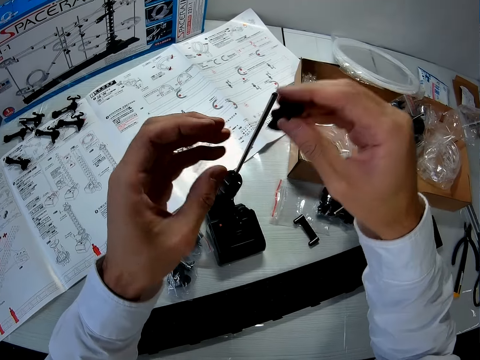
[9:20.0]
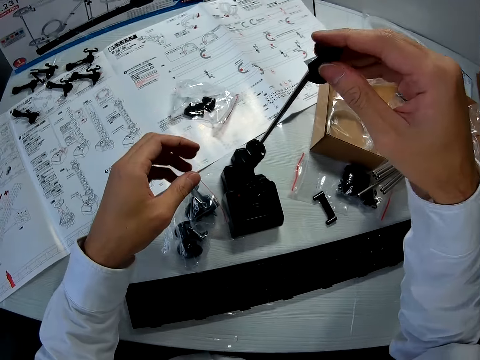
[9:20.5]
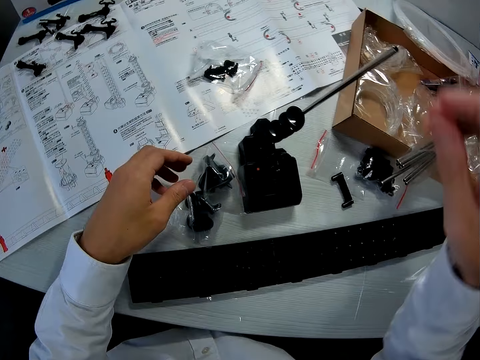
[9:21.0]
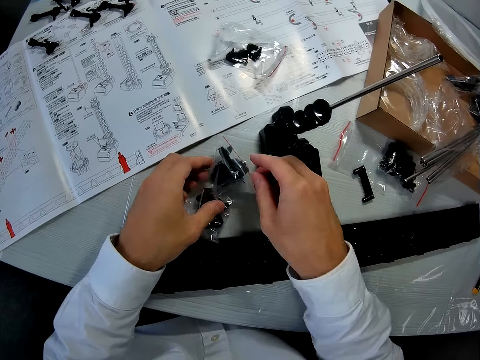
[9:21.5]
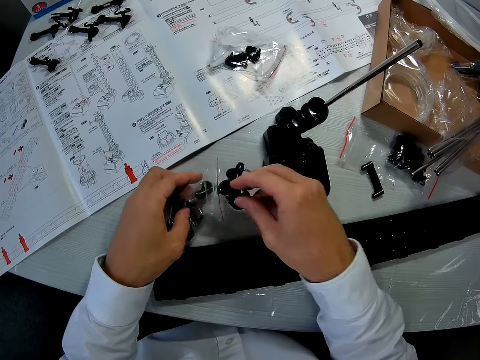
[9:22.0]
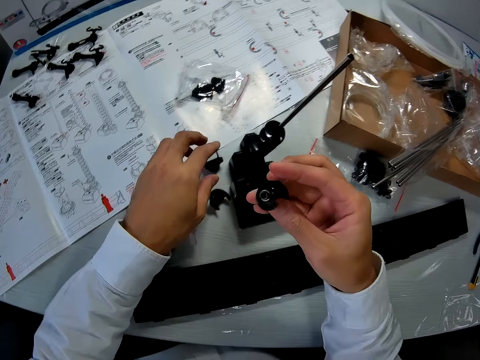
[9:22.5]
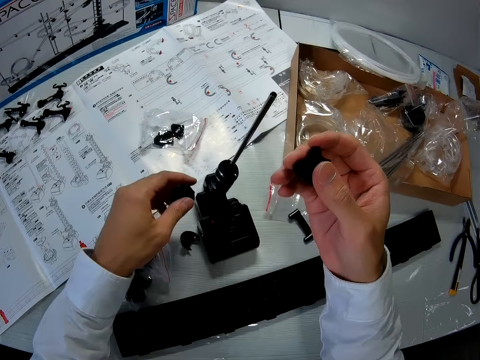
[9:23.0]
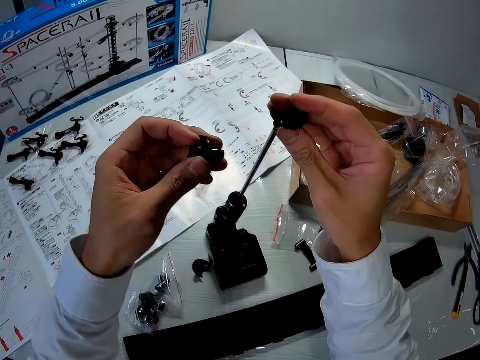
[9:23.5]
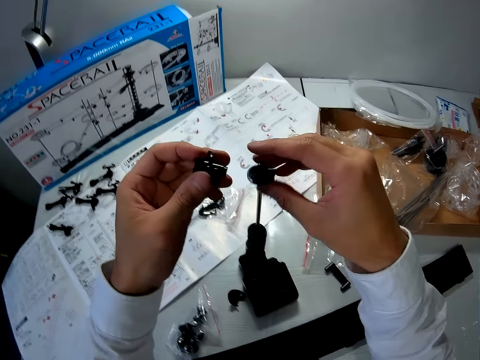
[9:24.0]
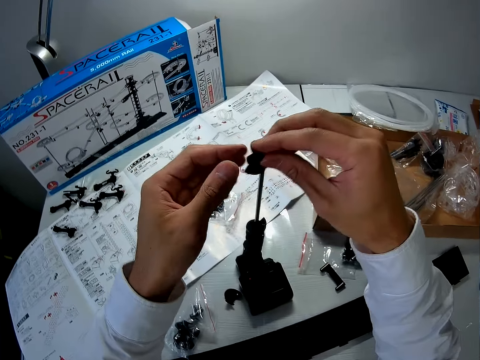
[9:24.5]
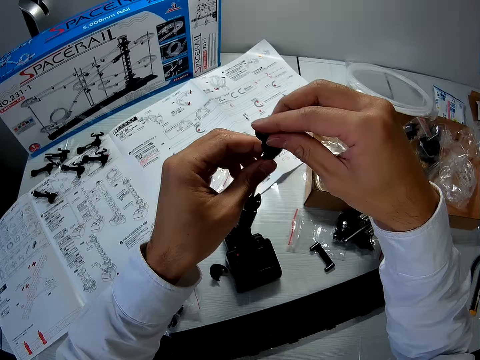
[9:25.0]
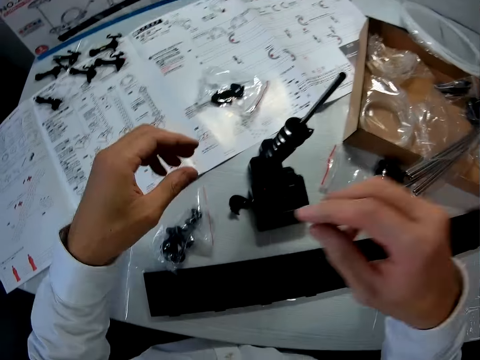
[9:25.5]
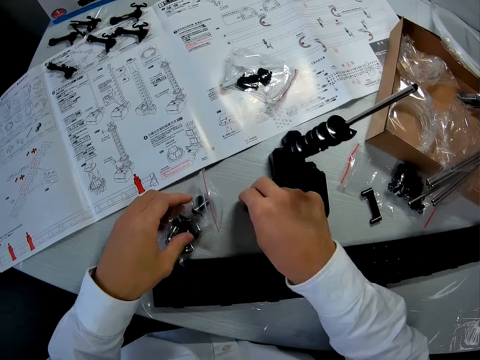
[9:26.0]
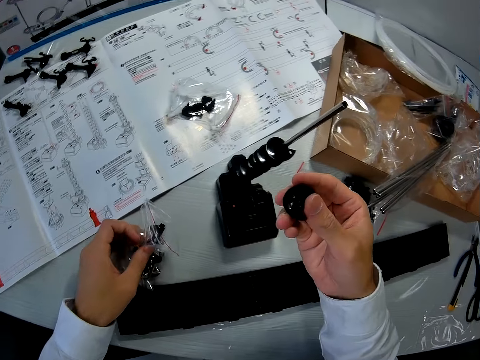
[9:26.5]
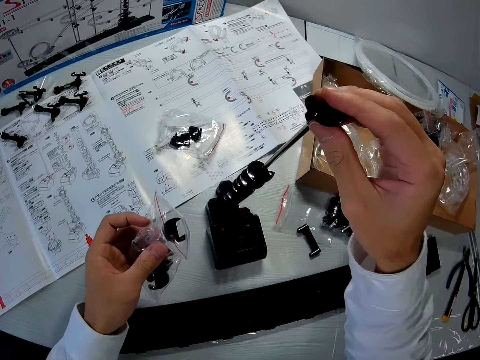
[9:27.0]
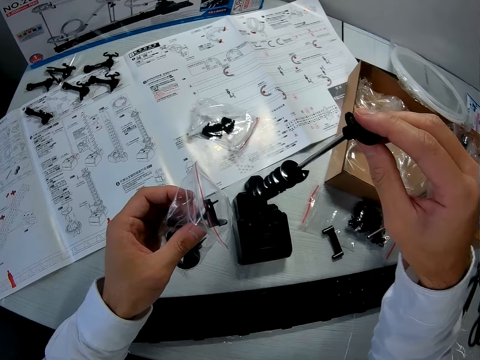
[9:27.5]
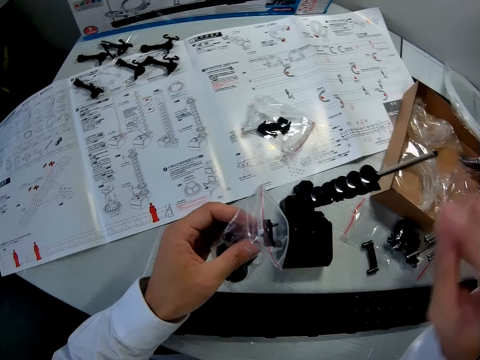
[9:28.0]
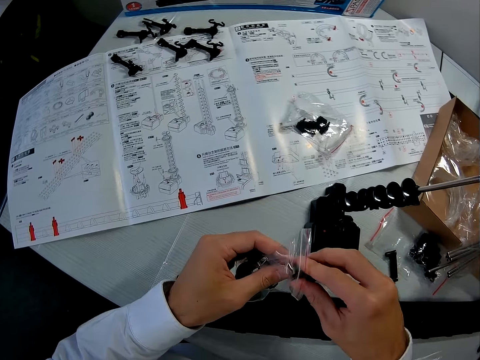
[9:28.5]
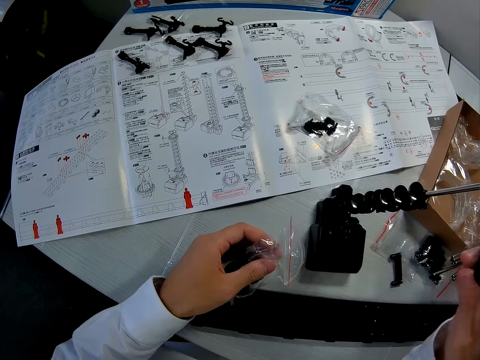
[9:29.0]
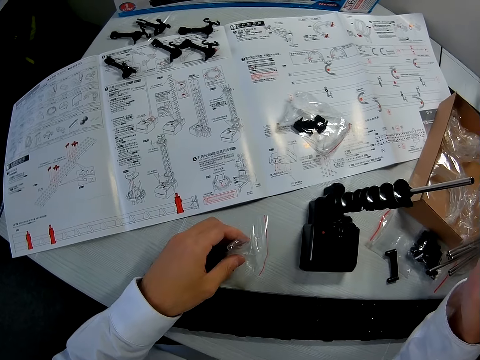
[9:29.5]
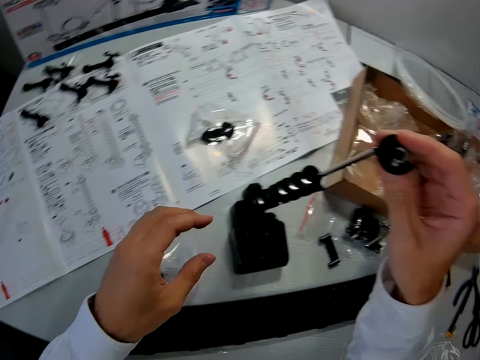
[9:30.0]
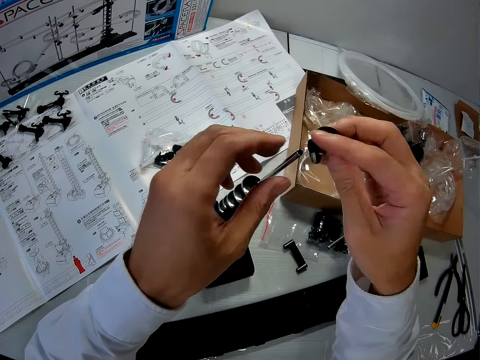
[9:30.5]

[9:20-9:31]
The camera wearer moves the piece from his left hand to his right hand. He places the other elevator helix in the shaft. He fixes the piece to the mechanical model. He brings out another piece from the nylon with his right hand. He picks elevator helices from the paper. He picks another piece from the table with his left hand. He puts the elevator helix in the shaft. He fixes the piece to the mechanical model and moves the piece from his left hand to his right hand. He puts the other elevator helix in the shaft. He holds the mechanical model with his left hand and fixes the piece to the mechanical model. He picks another piece from the table with his right hand. He holds the paper containing the elevator helix. He picks up the nylon from the table with his left hand. He fixes the piece to the mechanical model. He puts the elevator helix in the shaft. He brings out another piece from the nylon with his right hand. He picks the elevator helix from the paper. He puts the elevator helix in the shaft.

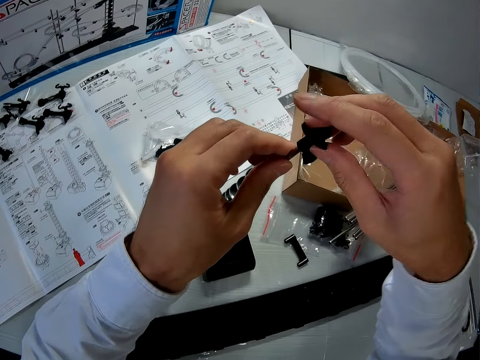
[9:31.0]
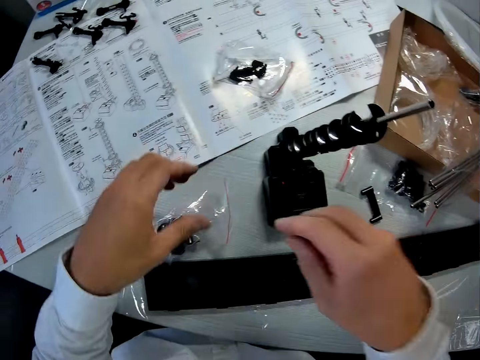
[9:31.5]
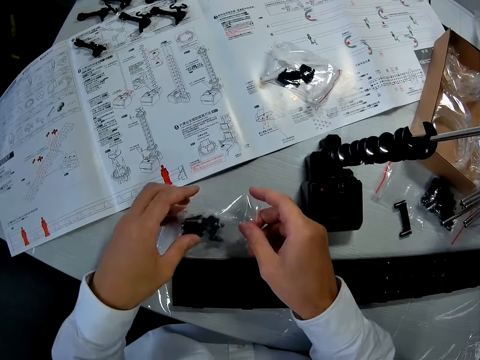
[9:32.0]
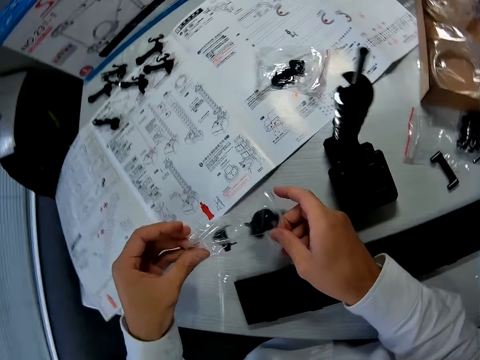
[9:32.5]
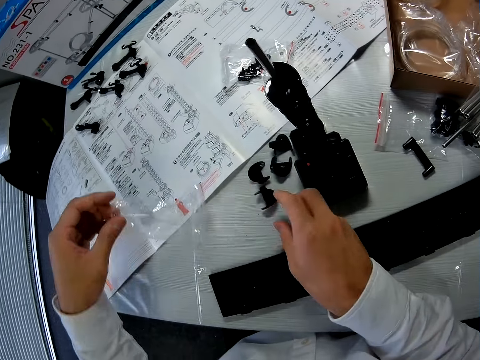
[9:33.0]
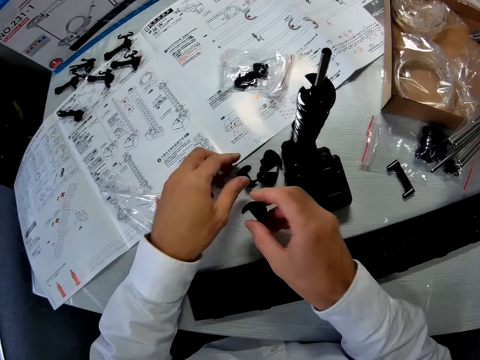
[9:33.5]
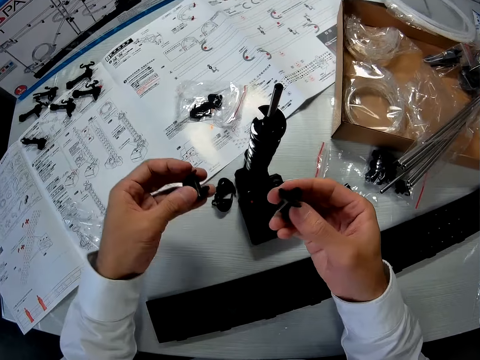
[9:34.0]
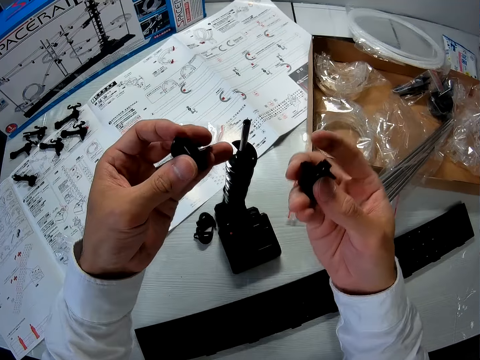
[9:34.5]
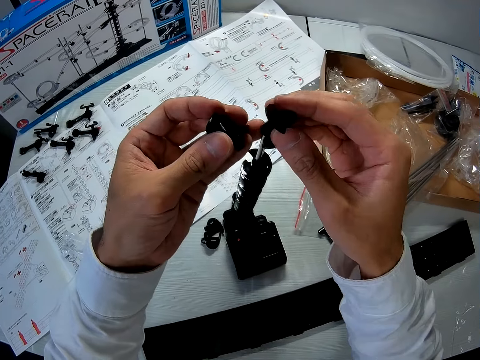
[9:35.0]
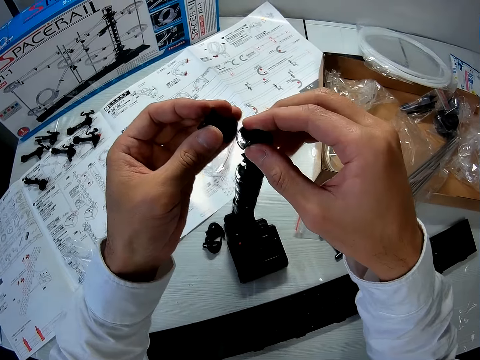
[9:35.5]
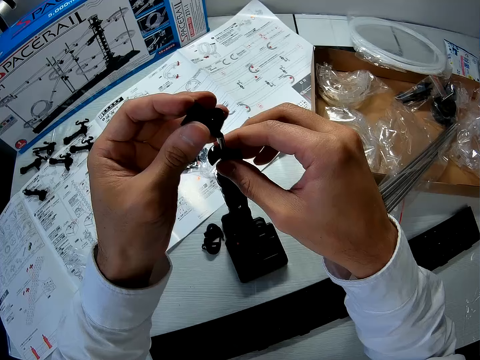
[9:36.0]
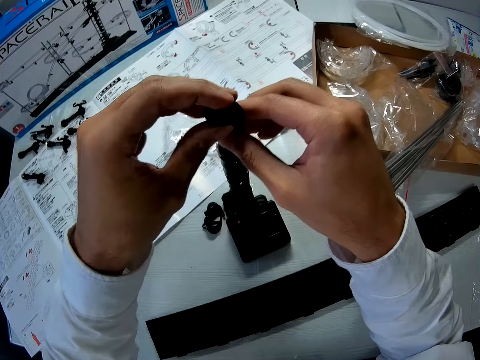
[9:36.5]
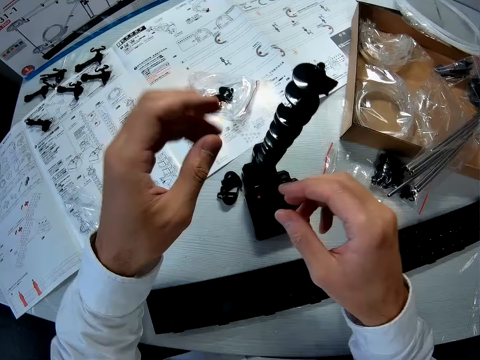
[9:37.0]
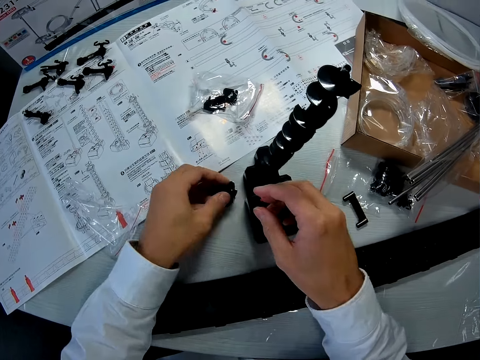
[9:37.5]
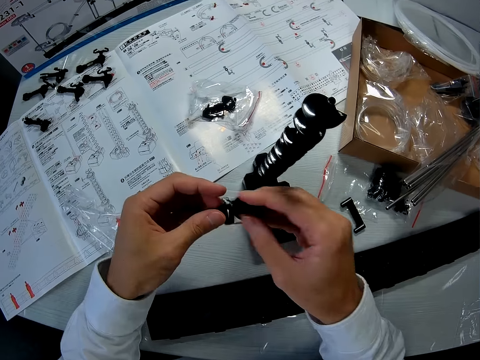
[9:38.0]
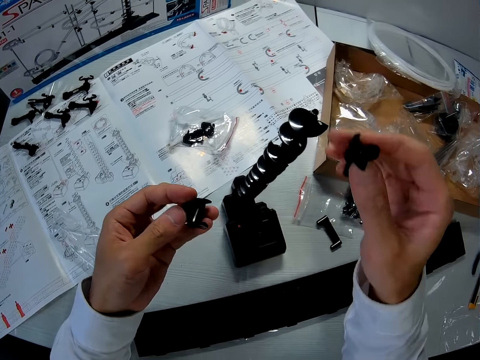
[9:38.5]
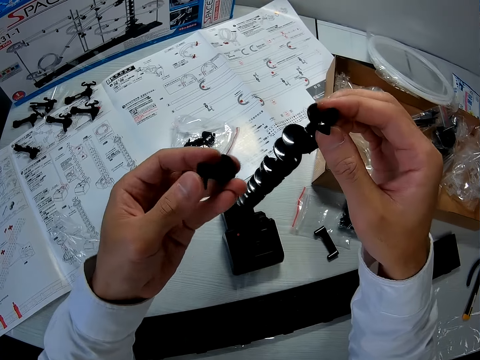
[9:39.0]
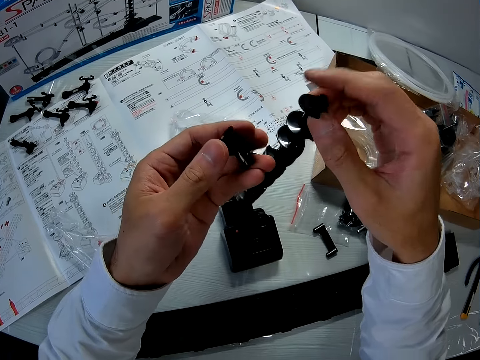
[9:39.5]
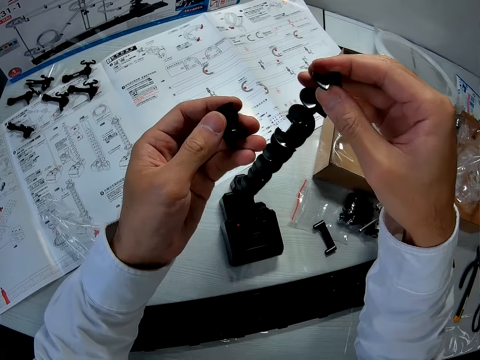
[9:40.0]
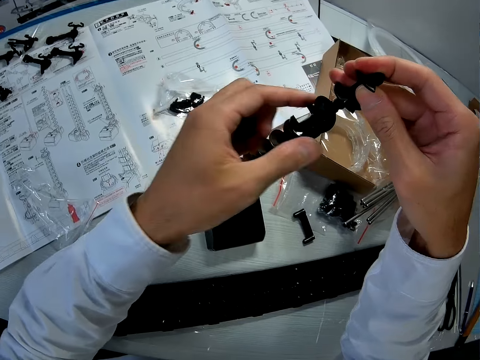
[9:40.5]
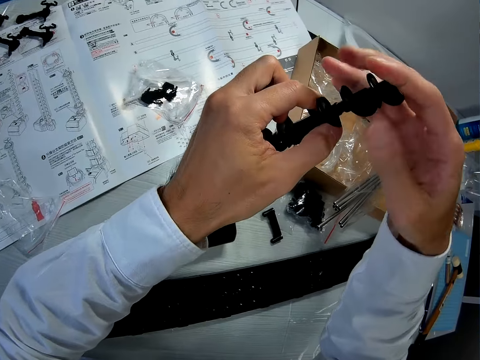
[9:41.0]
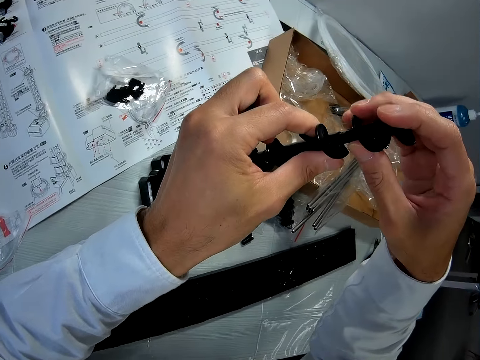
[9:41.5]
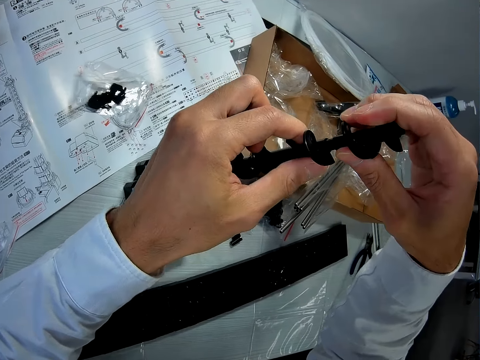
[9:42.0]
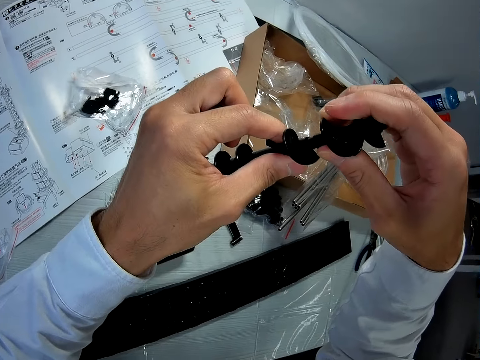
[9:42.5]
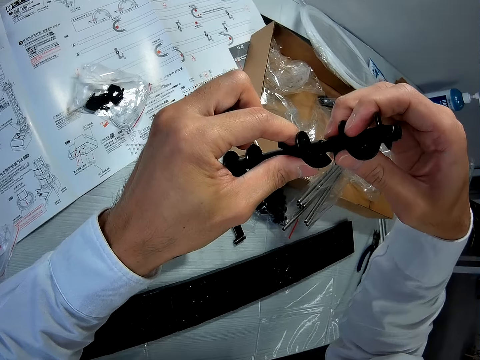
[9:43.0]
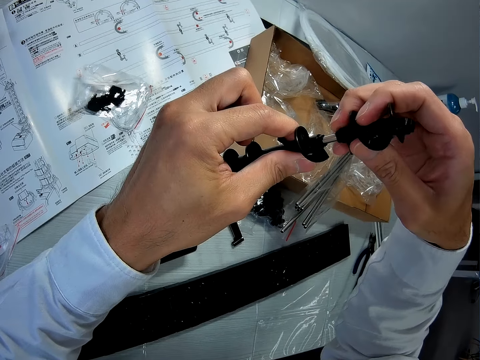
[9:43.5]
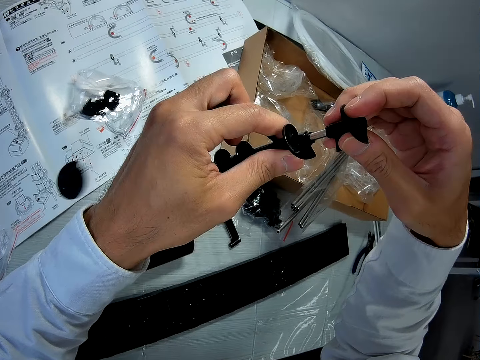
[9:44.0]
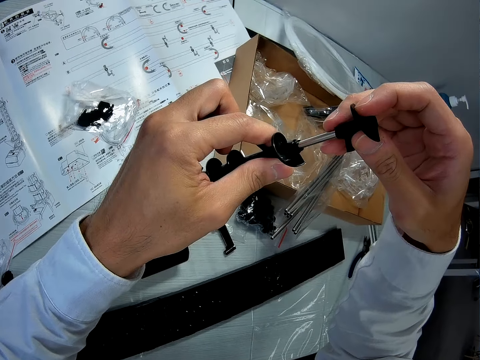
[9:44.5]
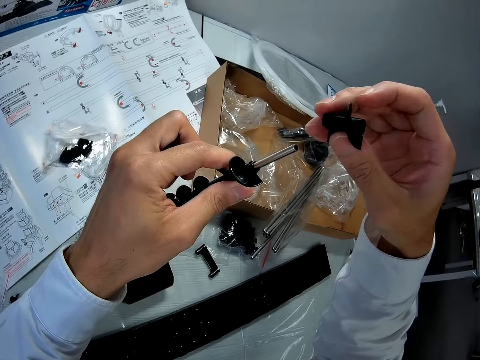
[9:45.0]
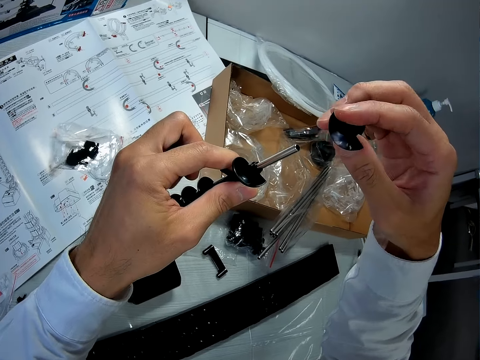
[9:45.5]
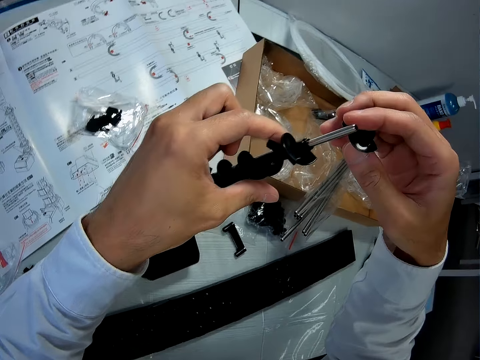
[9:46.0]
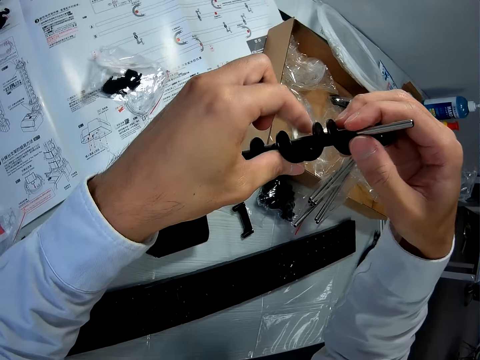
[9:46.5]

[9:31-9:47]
The camera wearer holds the mechanical model with his left hand and fixes the piece to the mechanical model. He holds the paper containing the elevator helix. He pours out the pieces in the nylon on the table. He places the paper on the table. He picks another piece from the table with his right hand and picks another piece from the table with his left hand. He puts the elevator helix in the shaft. He fixes the piece to the mechanical model with his right hand. He puts another elevator helix in the shaft. He fixes the piece to the mechanical model with his left hand. He picks two pieces from the table with his left hand and moves one piece from his left hand to his right hand. He puts the elevator helix in the shaft. He fixes the piece to the mechanical model and adjusts the pieces on the mechanical model. He lifts the elevator helix in the shaft. He removes a piece from the mechanical model. He holds the elevator helix. He holds the elevator helix and the shaft.
